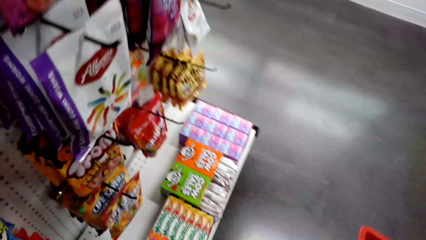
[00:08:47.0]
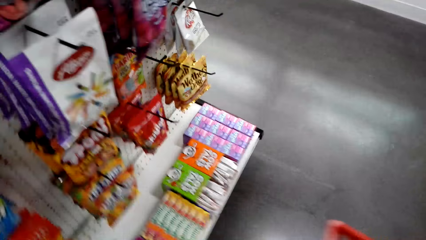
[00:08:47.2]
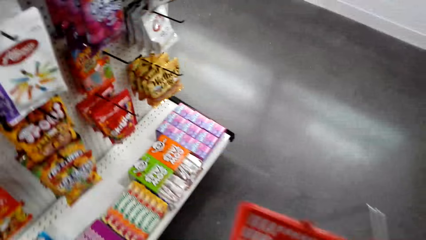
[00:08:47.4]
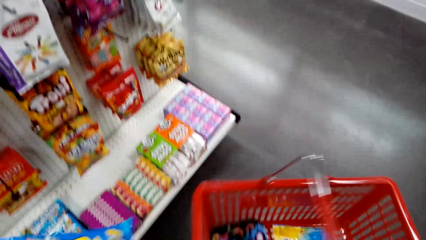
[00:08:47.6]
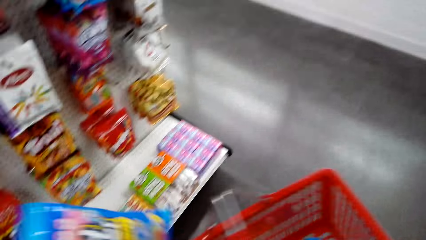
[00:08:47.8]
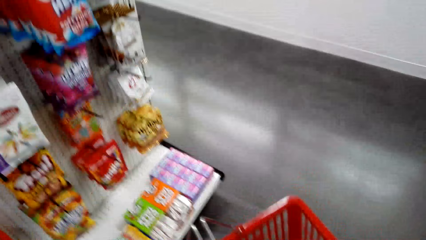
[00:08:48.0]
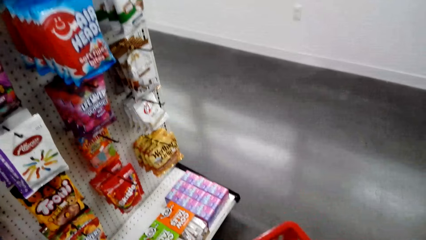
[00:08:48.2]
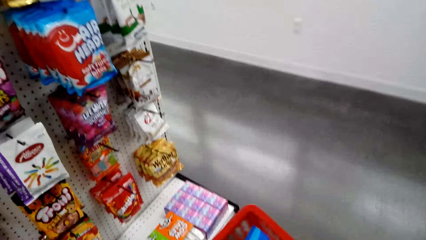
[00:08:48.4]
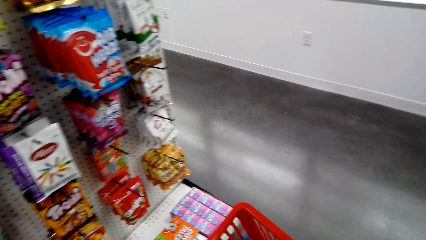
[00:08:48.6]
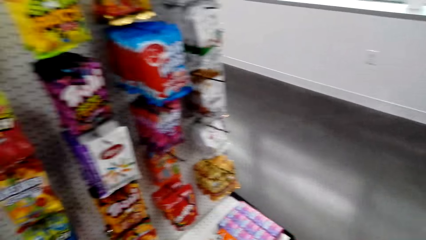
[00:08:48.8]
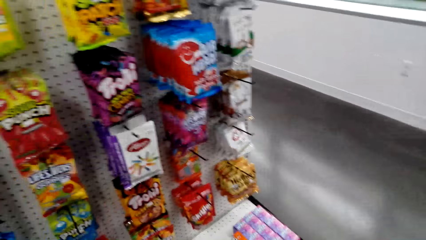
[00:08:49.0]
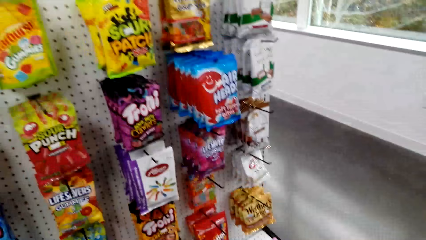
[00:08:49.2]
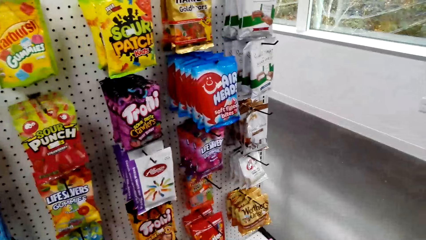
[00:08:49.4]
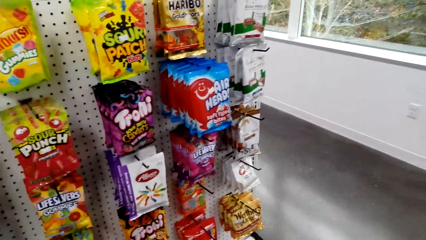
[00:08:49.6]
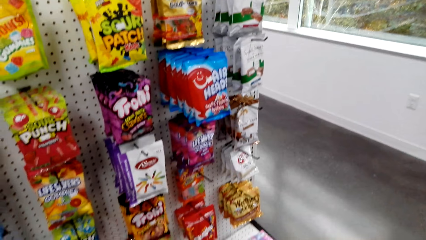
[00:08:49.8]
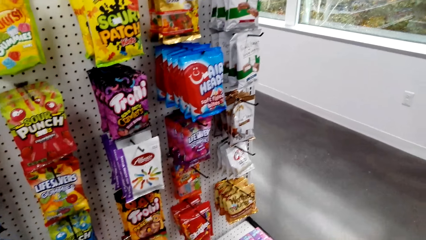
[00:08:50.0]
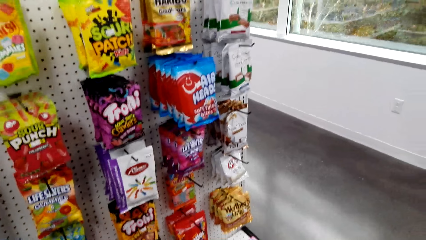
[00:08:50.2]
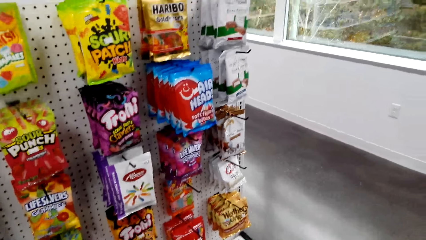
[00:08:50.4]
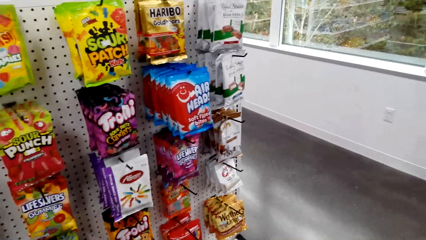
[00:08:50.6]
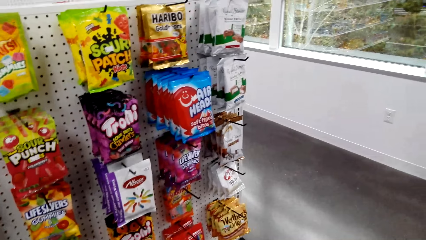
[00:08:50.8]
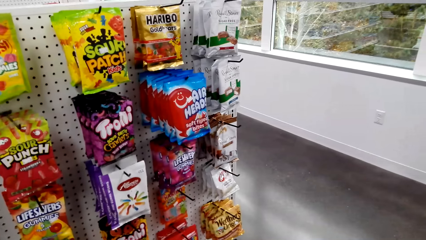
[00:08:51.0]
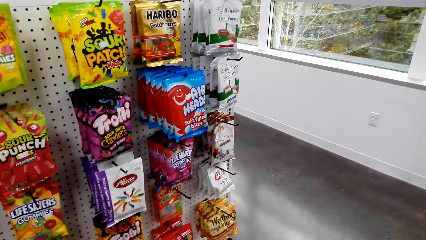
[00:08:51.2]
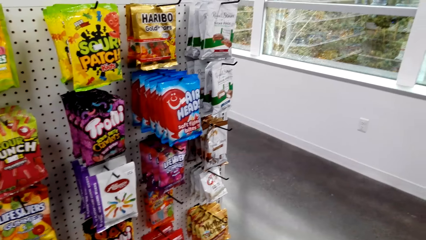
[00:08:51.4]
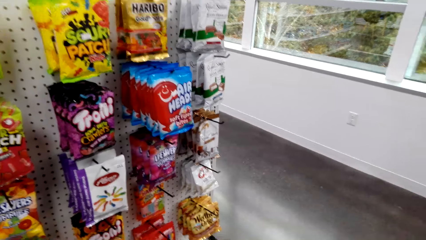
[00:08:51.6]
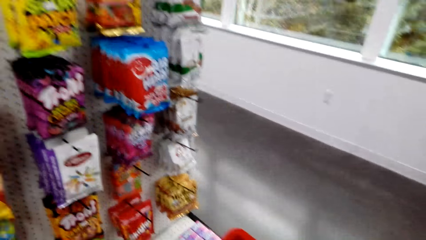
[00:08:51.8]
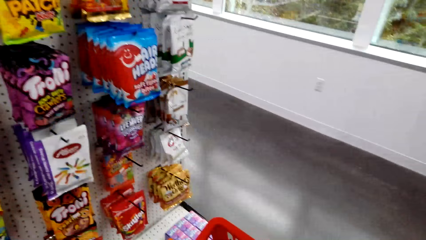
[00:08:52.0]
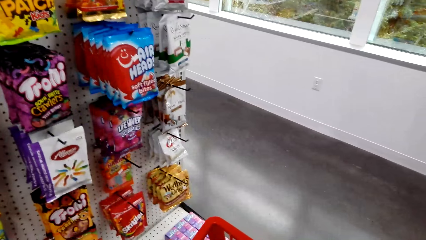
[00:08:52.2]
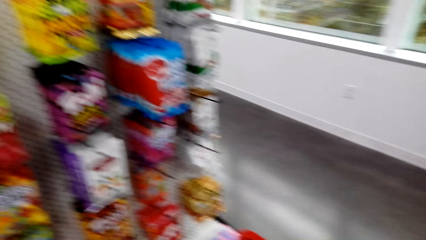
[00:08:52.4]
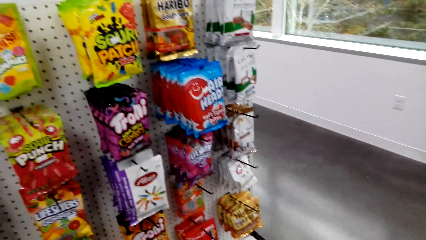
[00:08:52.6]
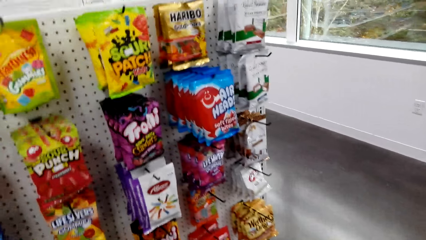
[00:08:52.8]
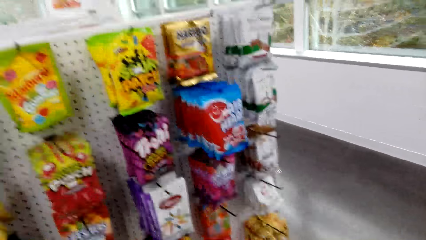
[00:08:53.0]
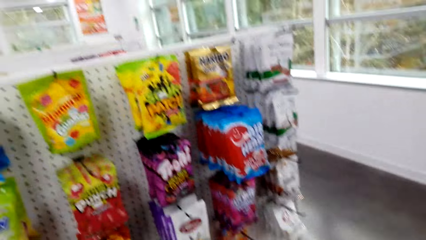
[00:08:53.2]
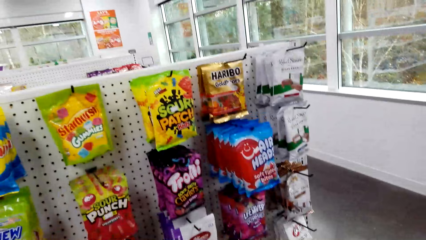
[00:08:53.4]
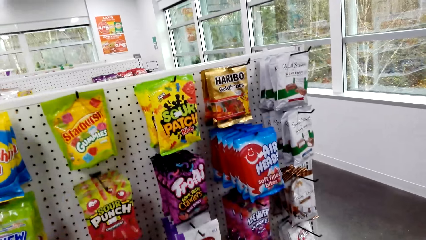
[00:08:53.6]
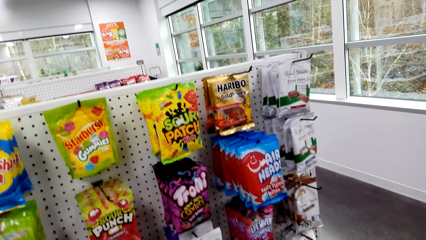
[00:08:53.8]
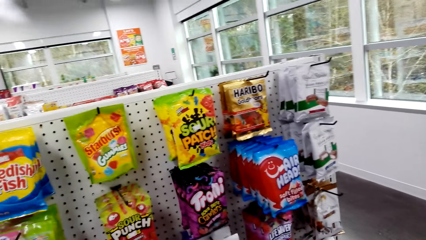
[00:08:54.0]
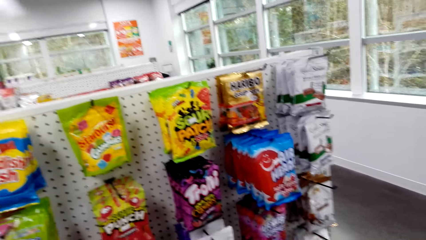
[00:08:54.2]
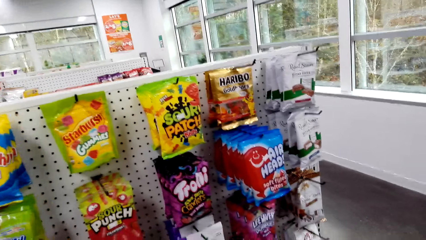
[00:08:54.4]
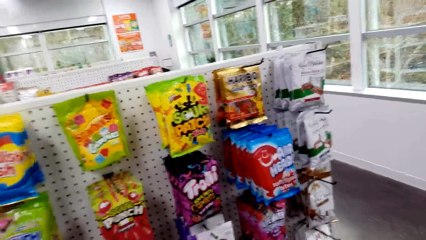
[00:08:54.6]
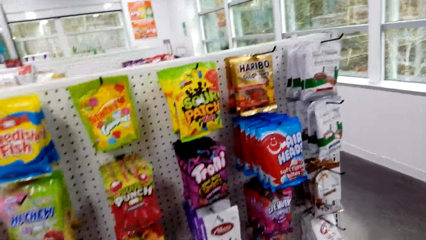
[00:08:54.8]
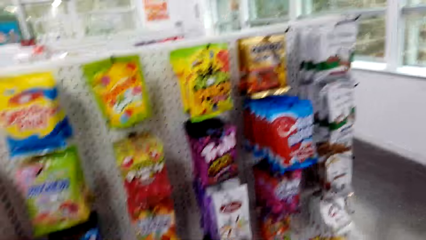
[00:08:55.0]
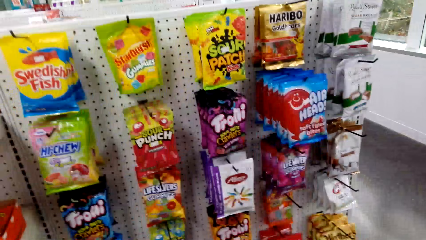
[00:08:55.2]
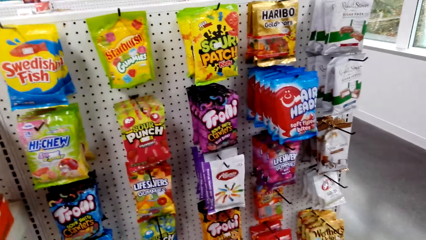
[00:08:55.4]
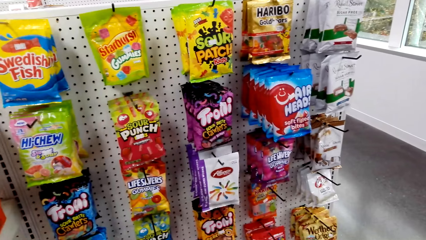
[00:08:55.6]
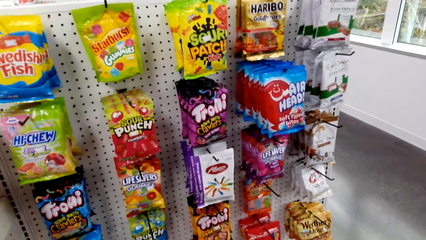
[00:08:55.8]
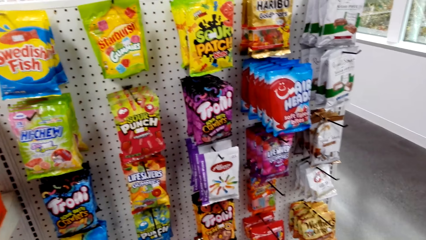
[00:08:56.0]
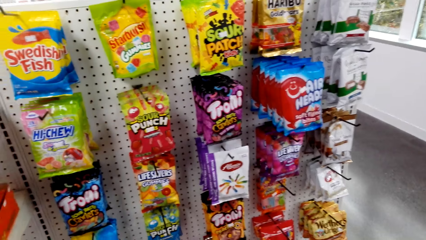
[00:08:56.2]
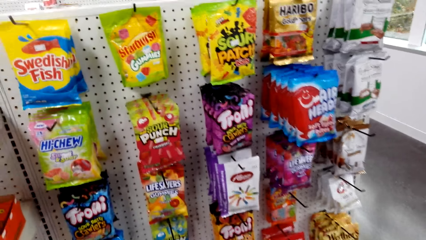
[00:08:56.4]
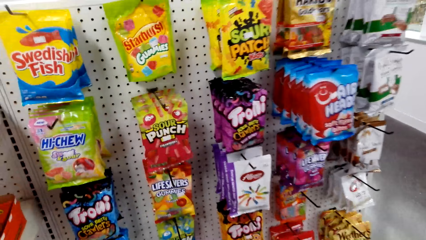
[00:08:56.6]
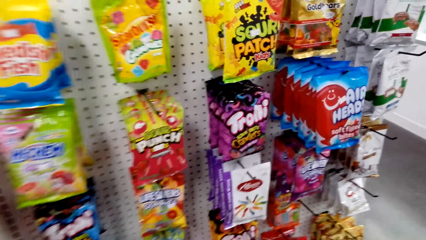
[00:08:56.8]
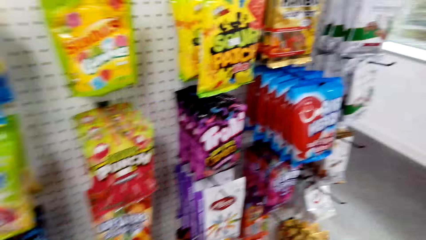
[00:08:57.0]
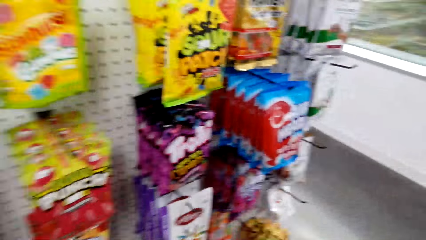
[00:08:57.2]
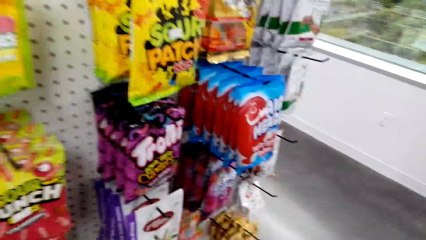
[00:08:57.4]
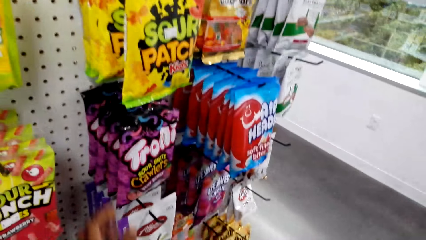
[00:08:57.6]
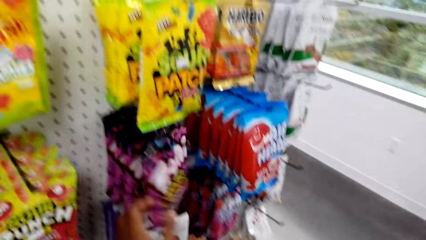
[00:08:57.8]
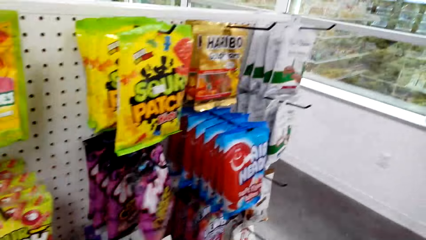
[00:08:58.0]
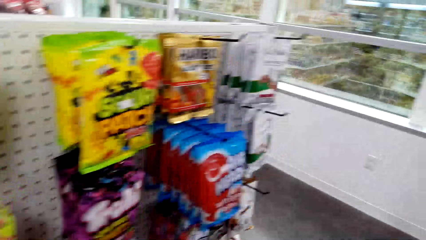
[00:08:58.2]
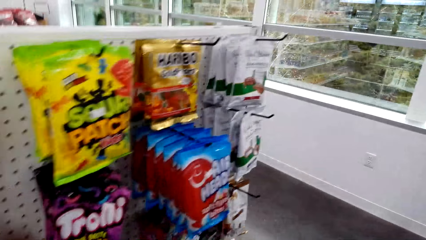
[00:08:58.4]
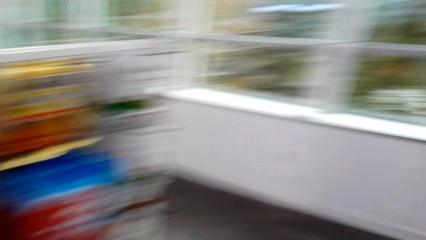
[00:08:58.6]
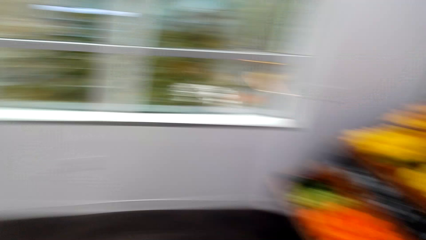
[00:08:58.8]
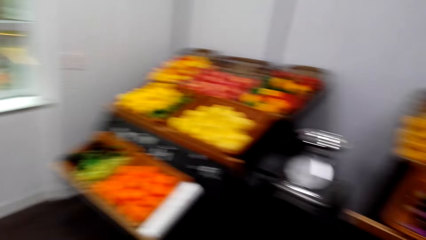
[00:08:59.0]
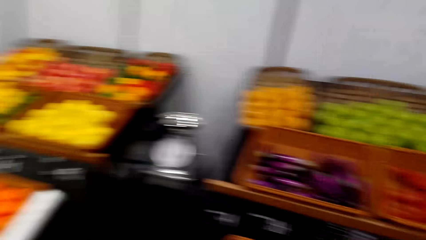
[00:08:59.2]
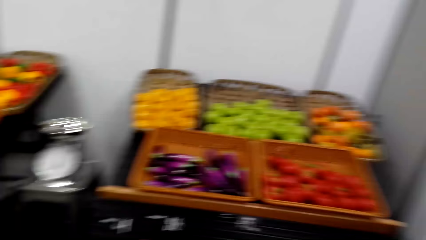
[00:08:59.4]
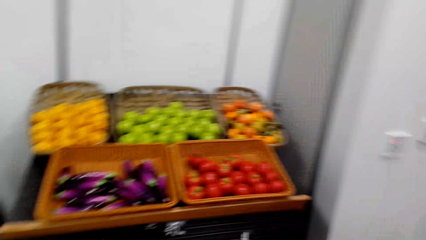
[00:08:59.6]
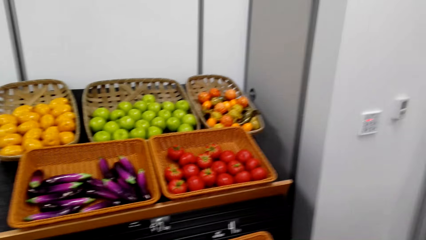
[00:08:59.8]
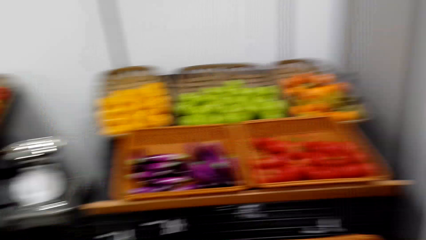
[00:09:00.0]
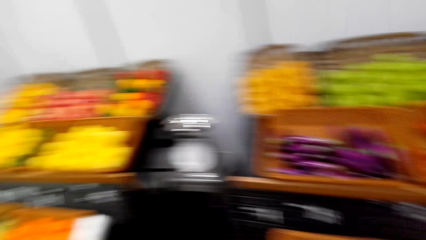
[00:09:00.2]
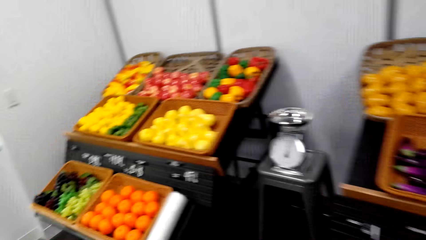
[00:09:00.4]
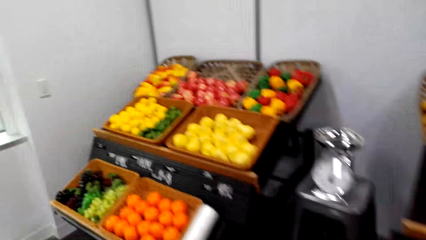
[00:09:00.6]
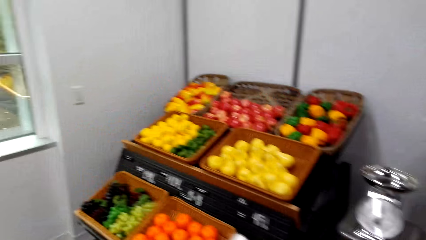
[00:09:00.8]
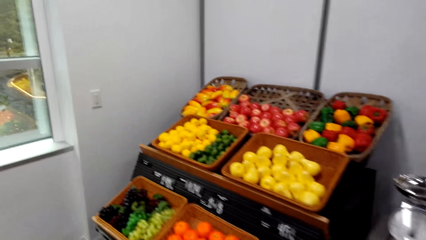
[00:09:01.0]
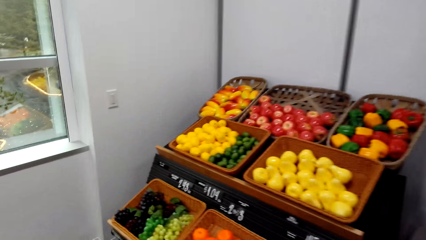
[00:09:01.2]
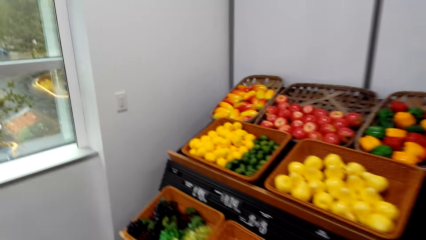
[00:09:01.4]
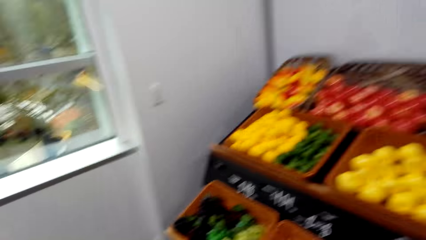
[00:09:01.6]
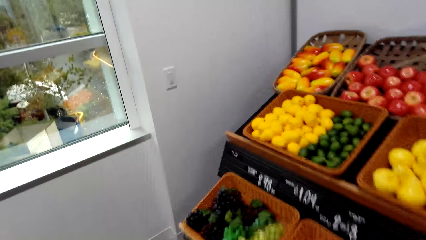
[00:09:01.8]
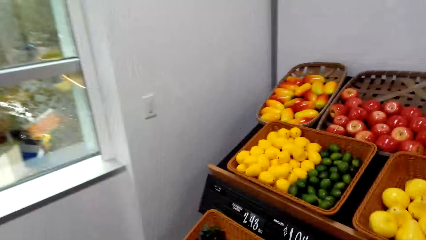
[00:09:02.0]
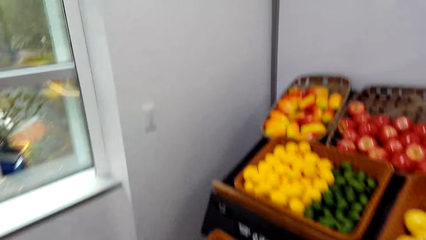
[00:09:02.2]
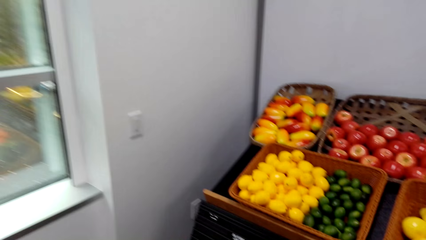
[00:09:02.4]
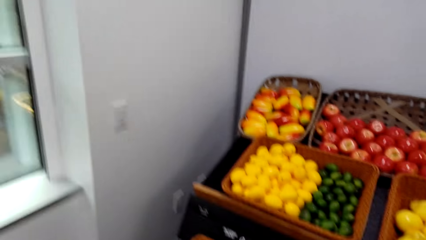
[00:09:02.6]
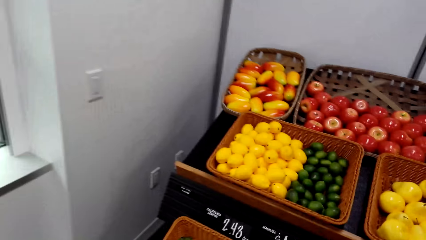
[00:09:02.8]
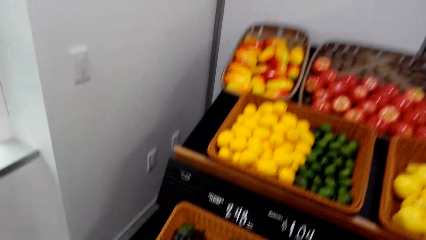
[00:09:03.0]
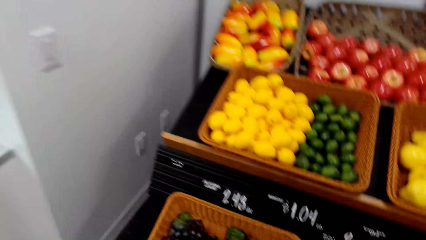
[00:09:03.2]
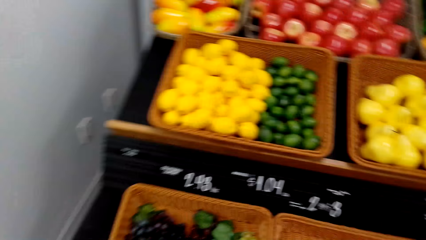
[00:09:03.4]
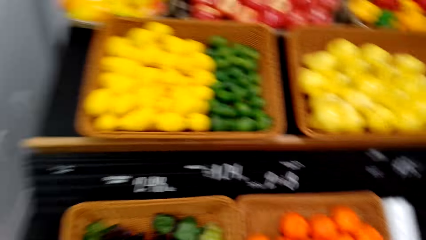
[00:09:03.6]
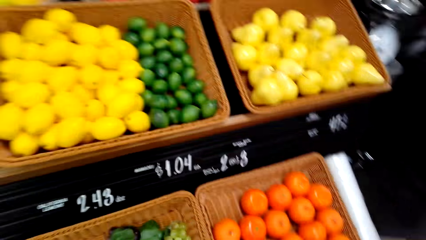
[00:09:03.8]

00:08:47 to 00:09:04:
The camera wearer looks around the shelves. They move around. They look at groceries on the tray.
